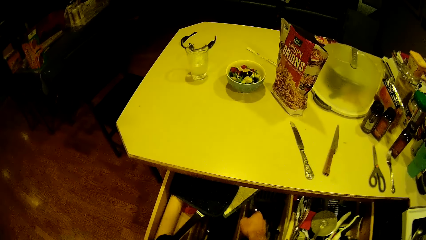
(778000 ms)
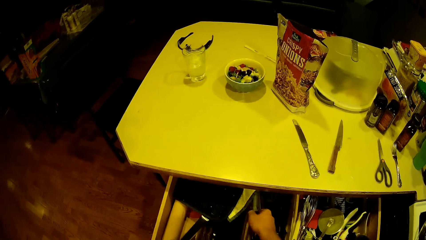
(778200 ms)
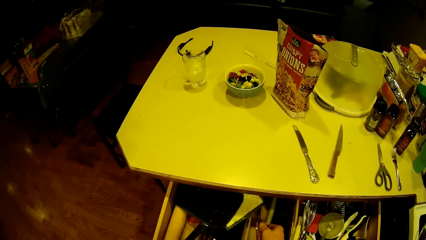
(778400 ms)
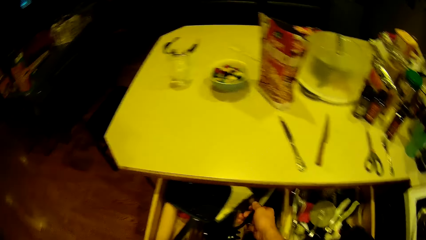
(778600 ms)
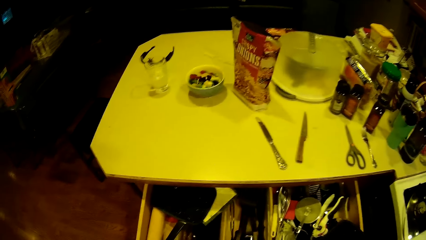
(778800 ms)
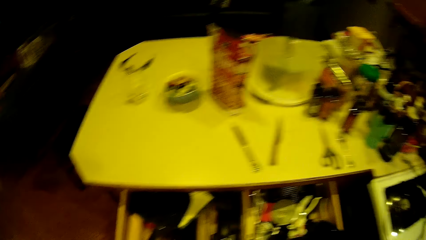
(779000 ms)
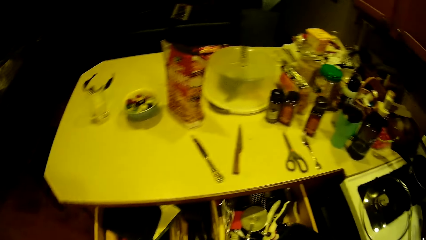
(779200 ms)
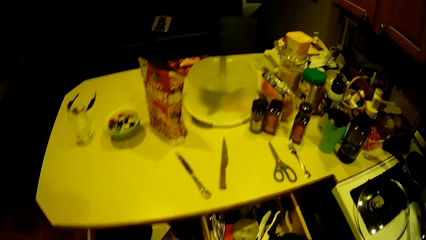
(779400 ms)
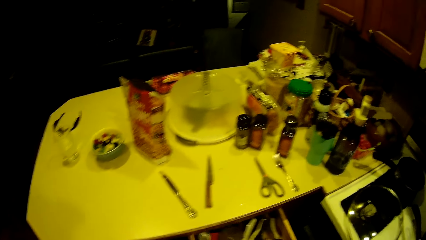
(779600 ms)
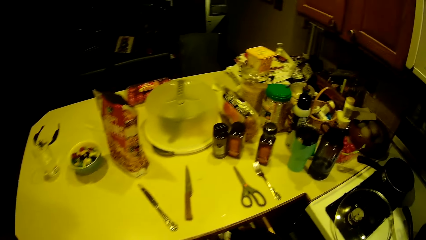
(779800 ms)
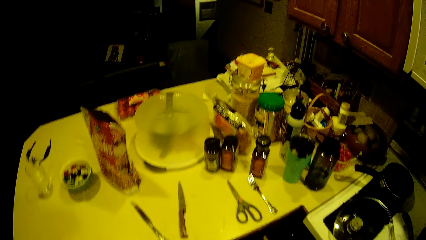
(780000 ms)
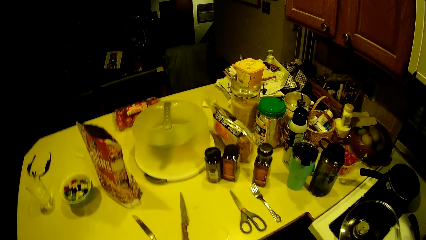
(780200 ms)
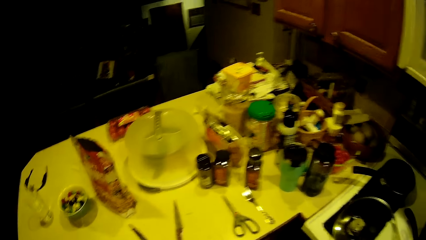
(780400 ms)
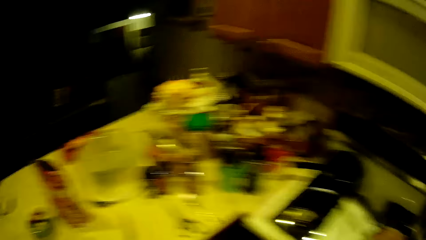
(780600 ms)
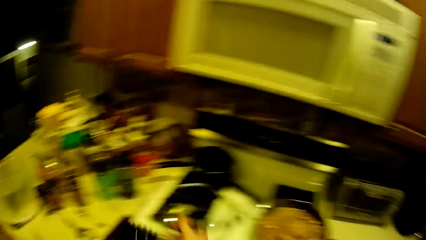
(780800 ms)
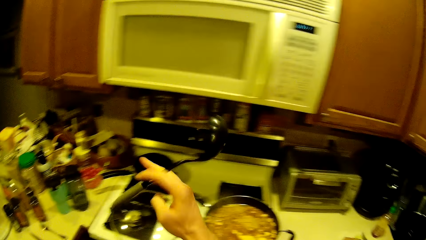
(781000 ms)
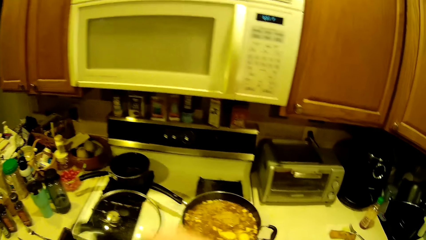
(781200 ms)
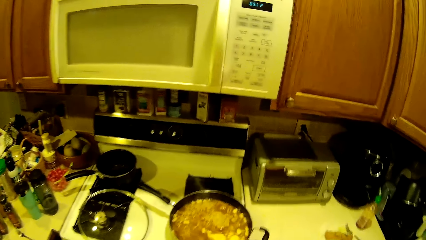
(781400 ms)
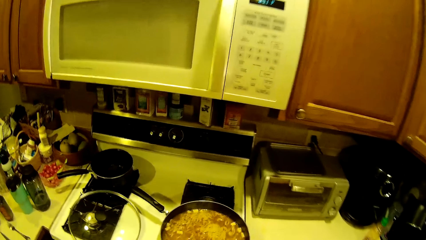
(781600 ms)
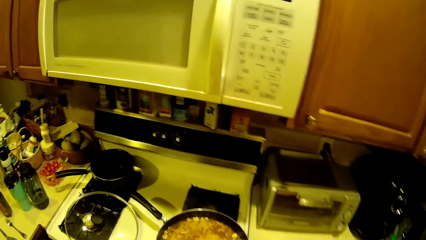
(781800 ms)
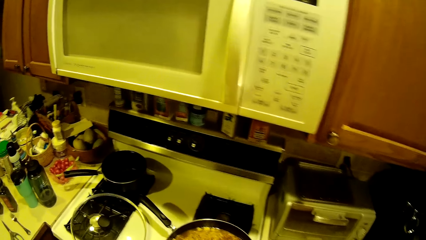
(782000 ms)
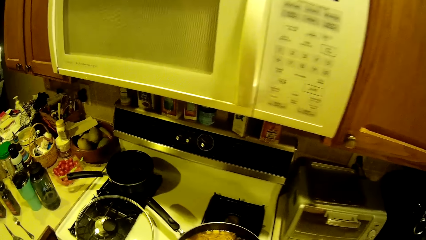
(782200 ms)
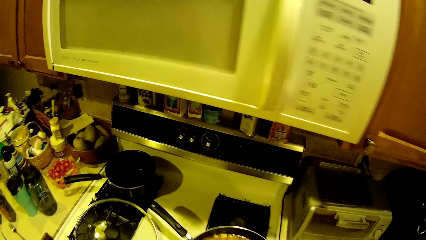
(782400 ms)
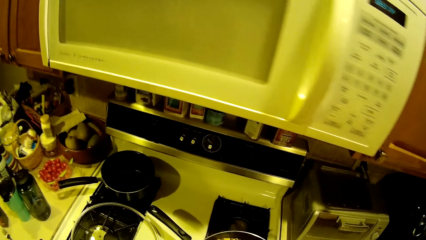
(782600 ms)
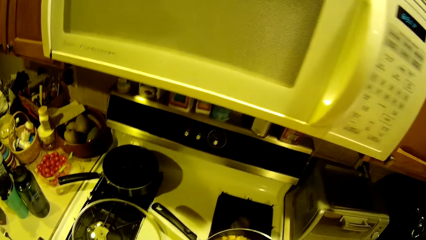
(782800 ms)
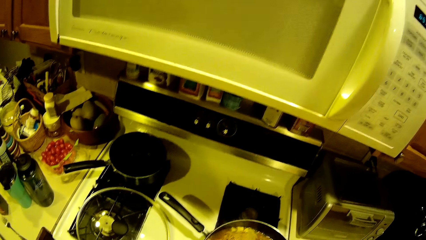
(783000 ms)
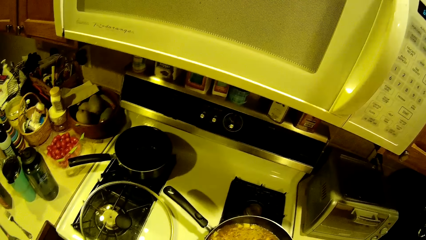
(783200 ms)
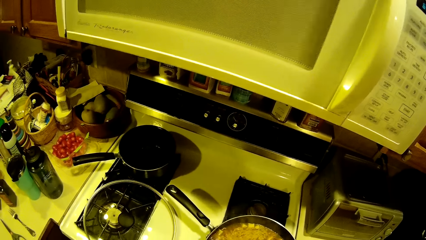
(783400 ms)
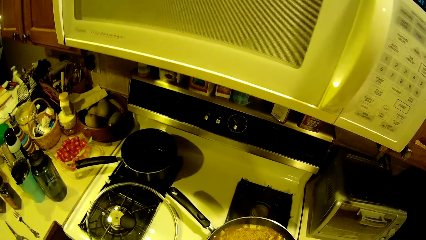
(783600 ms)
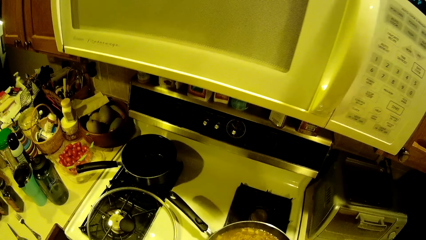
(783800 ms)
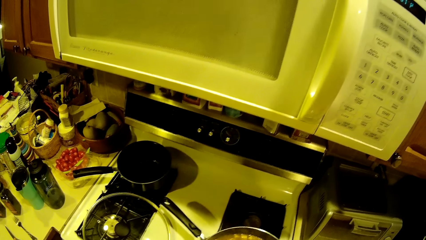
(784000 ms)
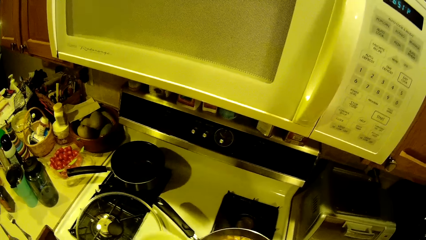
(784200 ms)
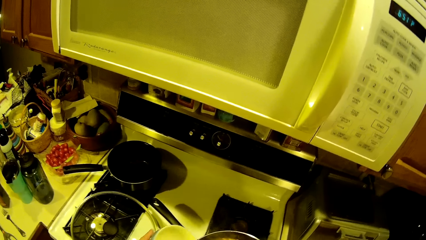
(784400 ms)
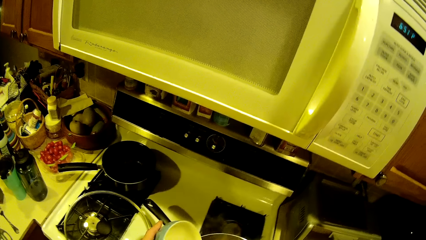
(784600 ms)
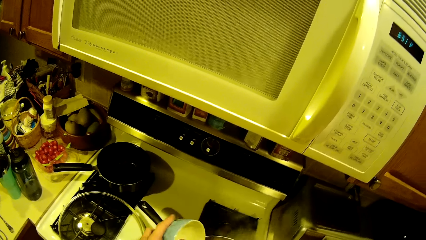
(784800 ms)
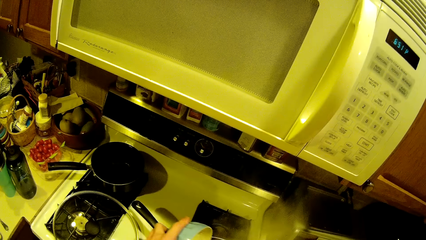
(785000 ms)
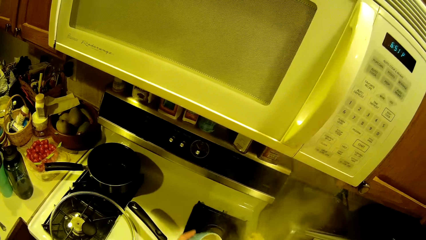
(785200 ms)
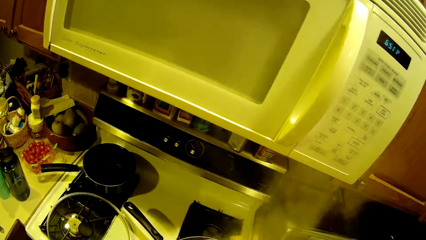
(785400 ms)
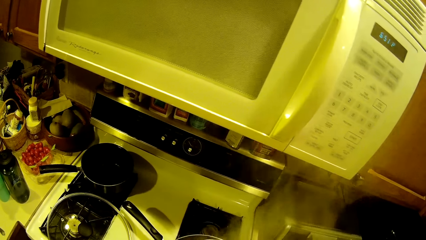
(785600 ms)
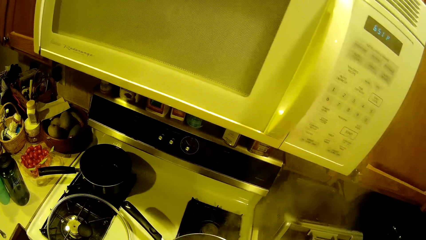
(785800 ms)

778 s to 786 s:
The camera wearer picks up a stir spoon from the drawer with his right hand. He picks up the ceramic bowl from the kitchen worktable with his left hand. He pours the sausage in the ceramic bowl into the fry pan with his left hand.

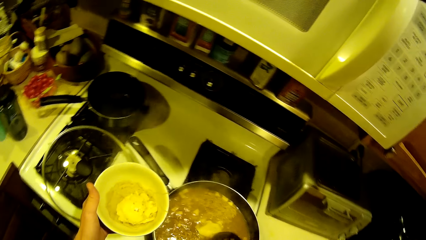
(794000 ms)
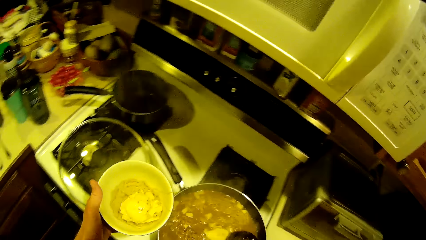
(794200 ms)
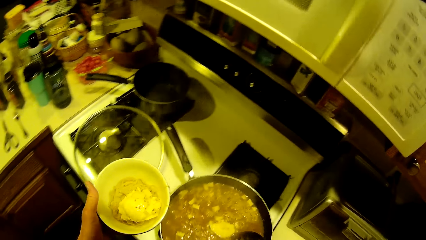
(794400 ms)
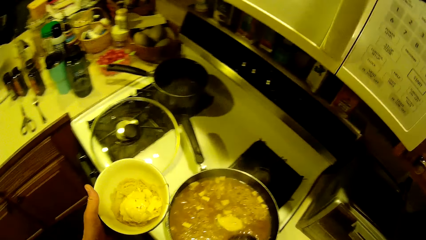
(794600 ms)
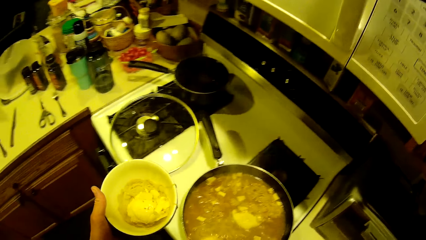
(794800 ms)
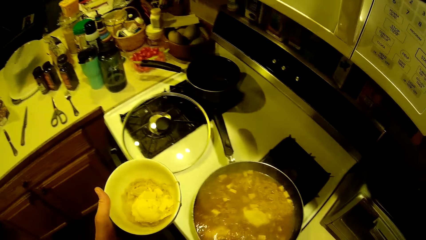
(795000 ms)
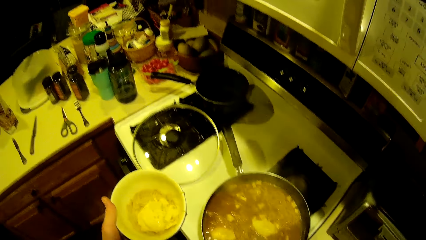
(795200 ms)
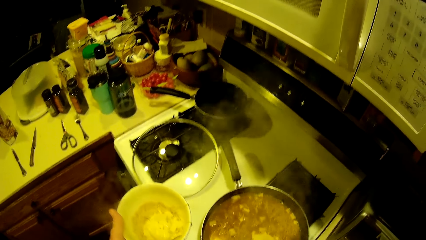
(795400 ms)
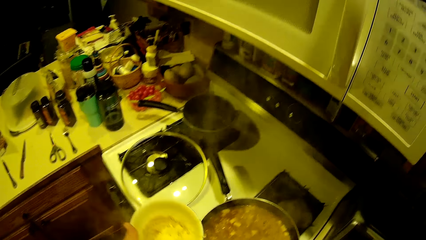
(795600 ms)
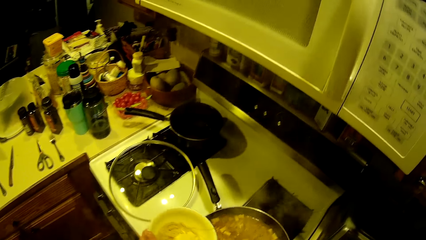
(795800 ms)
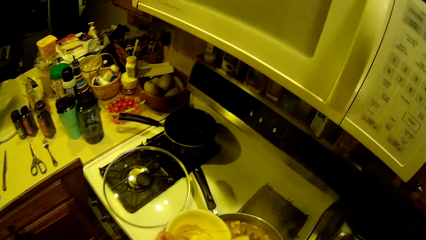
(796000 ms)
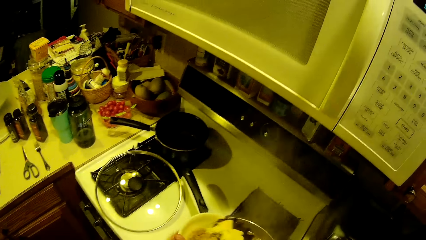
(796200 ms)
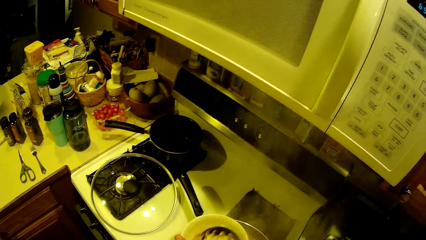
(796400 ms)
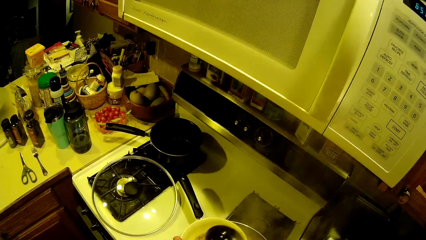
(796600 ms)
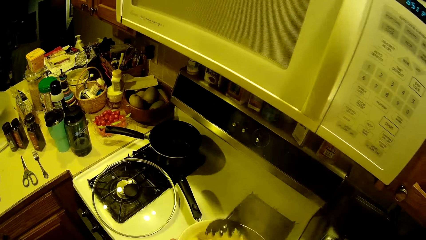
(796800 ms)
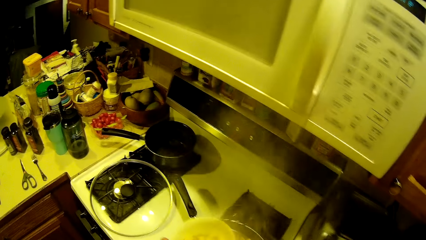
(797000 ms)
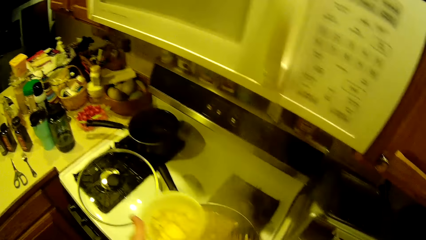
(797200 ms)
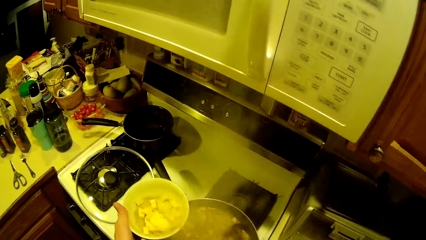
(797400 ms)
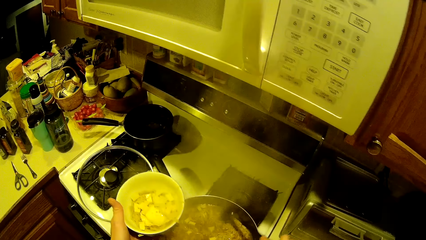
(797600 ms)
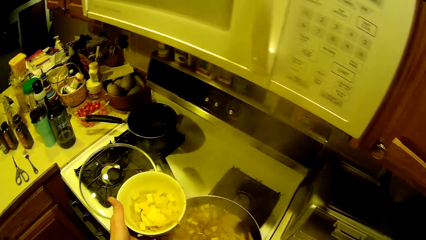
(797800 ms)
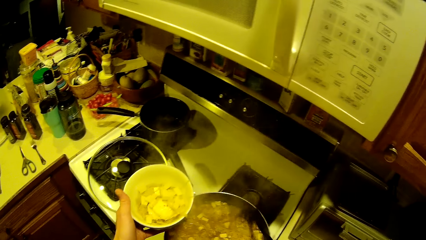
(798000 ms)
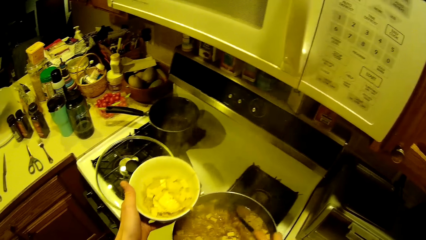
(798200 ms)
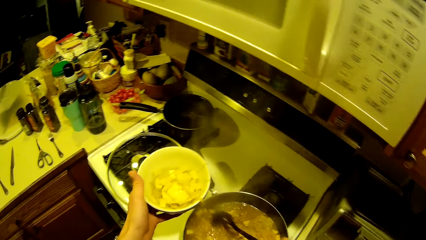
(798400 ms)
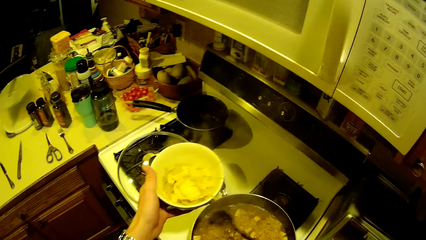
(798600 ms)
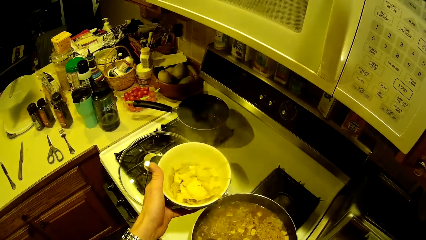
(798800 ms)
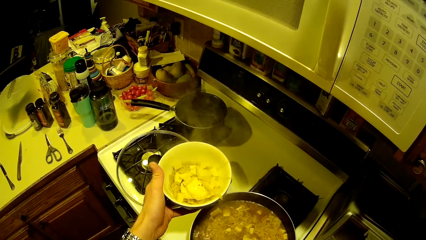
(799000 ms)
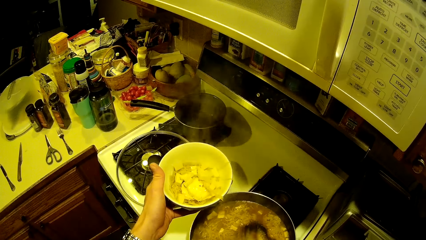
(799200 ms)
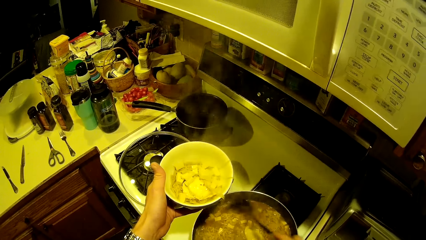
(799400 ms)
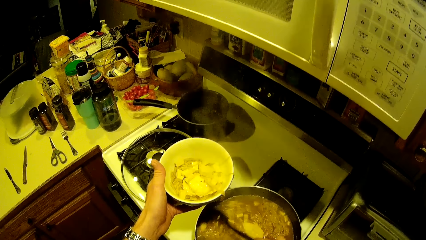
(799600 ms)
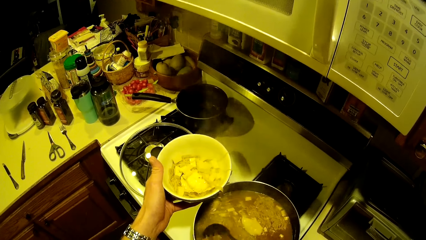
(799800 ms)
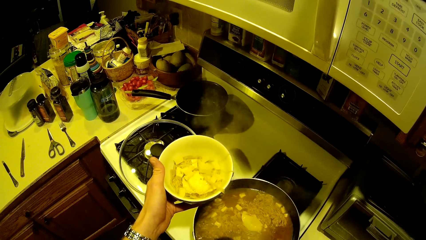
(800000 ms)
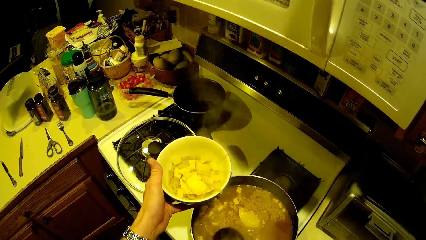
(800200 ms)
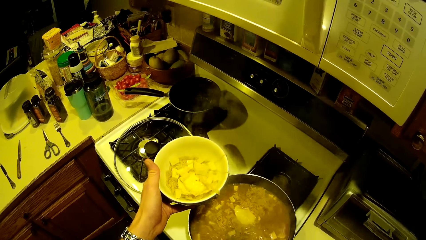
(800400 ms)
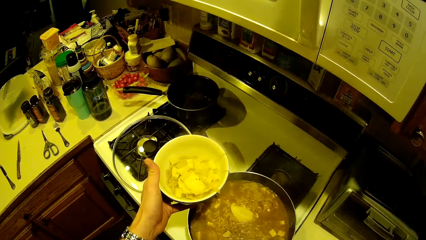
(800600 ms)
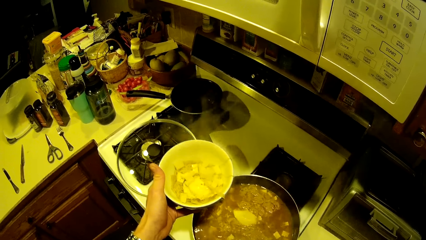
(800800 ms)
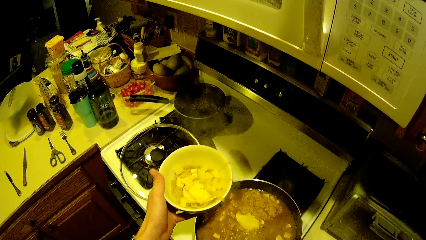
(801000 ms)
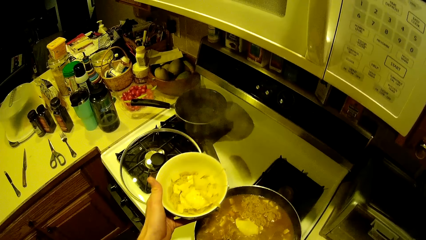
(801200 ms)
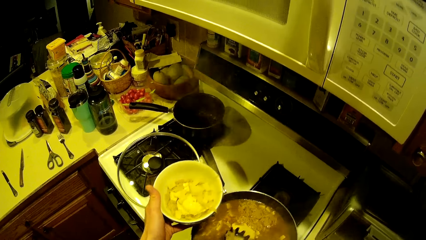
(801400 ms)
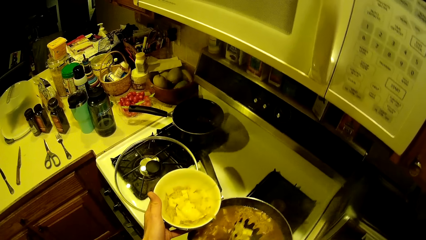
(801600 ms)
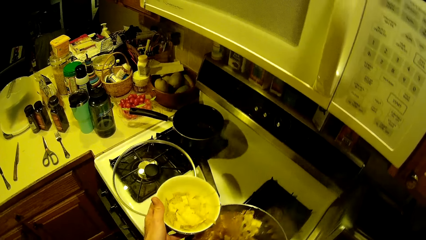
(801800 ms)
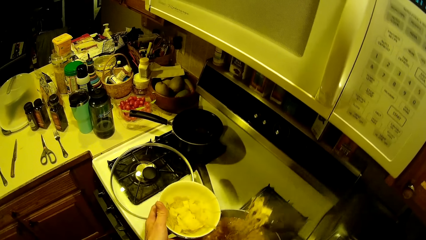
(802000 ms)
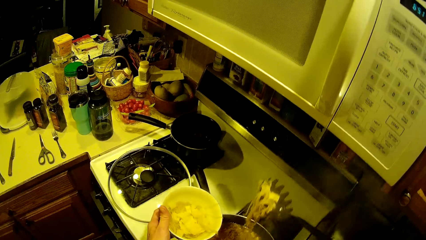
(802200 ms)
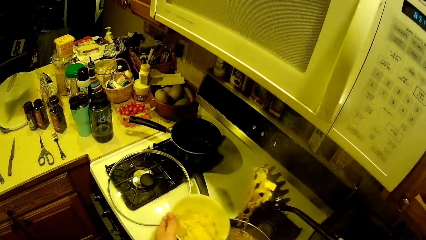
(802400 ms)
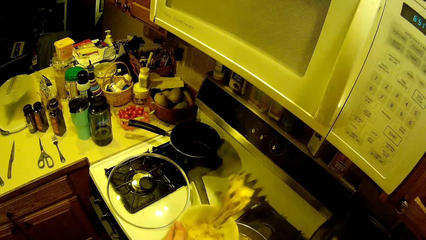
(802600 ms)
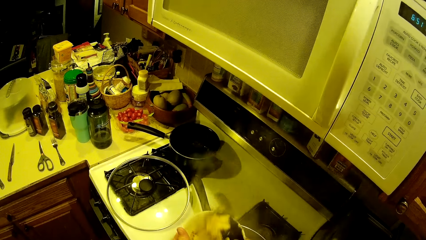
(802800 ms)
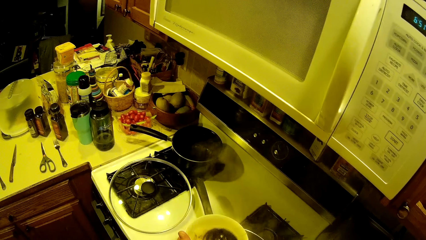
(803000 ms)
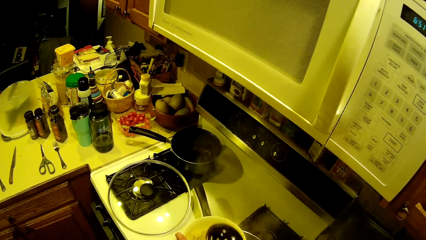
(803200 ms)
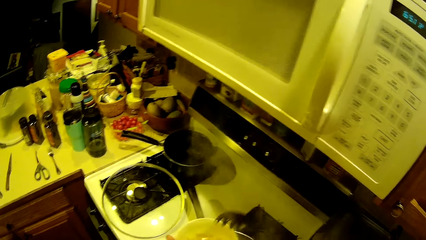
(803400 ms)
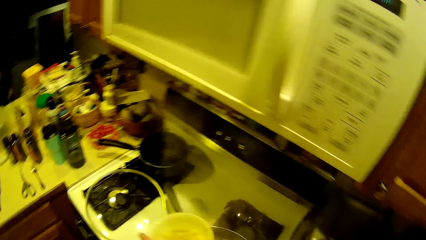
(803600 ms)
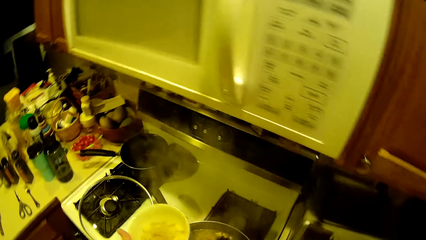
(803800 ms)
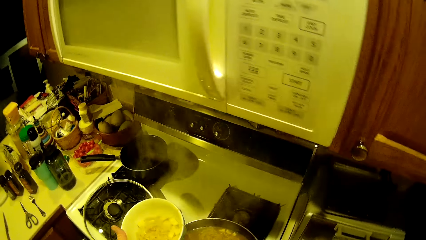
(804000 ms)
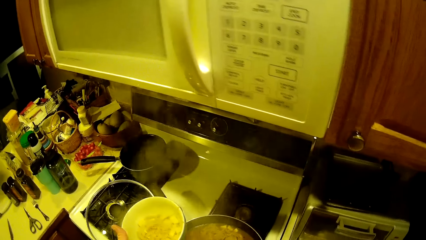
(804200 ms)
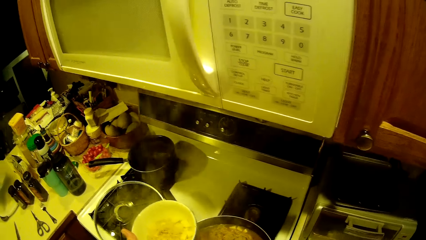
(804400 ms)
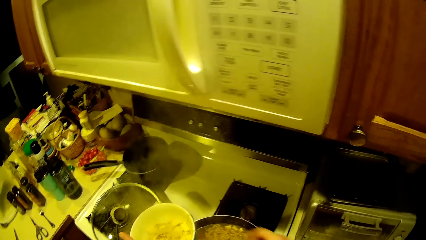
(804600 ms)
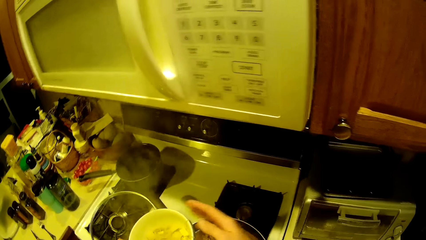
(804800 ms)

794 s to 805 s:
The camera wearer scoops noodles from the fry pan with the stir spoon in his right hand. He pours the noodles into the ceramic bowl with the stir spoon in his right hand. He stirs the noodles in the fry pan with the stir spoon in his right hand. He scoops the noodles from the fry pan with the stir spoon in his right hand. He pours the noodles into the ceramic bowl with the stir spoon in his right hand. He taps the ceramic bowl in his left hand with his right hand.
